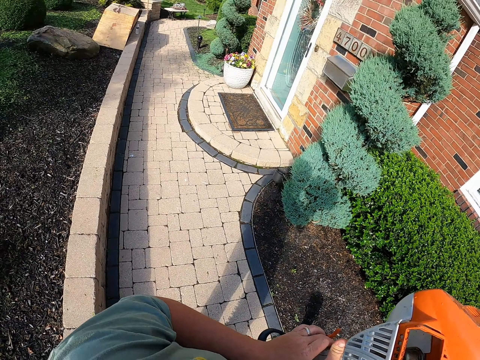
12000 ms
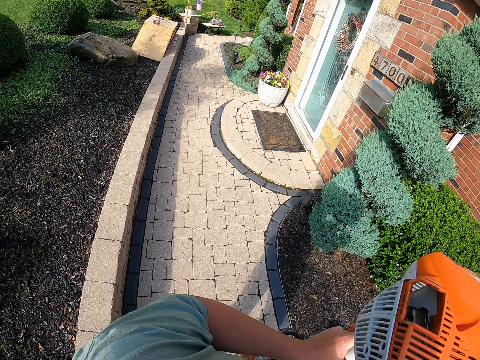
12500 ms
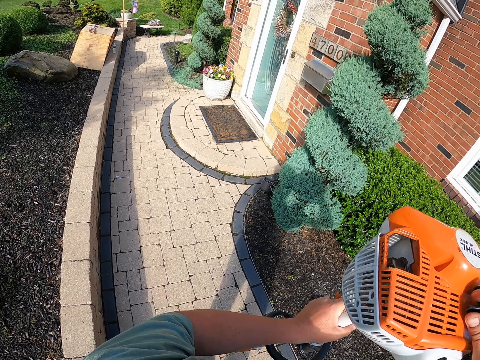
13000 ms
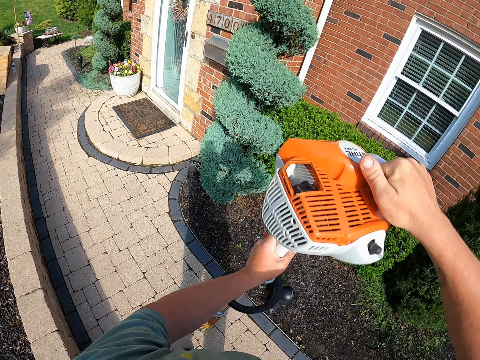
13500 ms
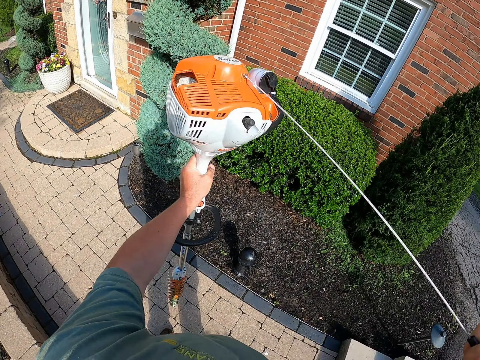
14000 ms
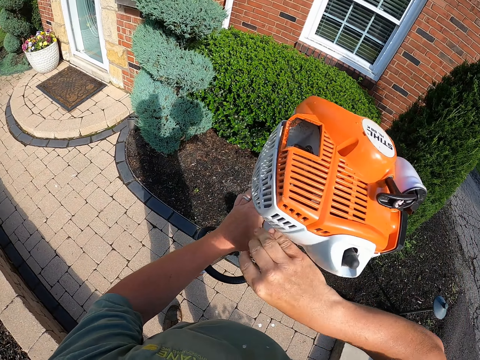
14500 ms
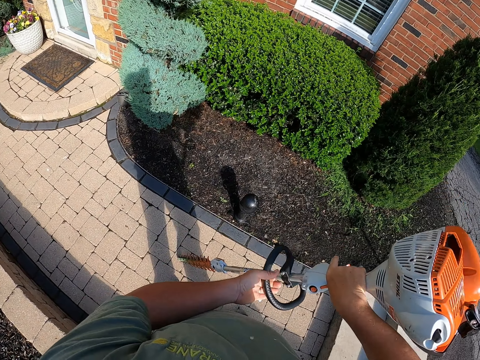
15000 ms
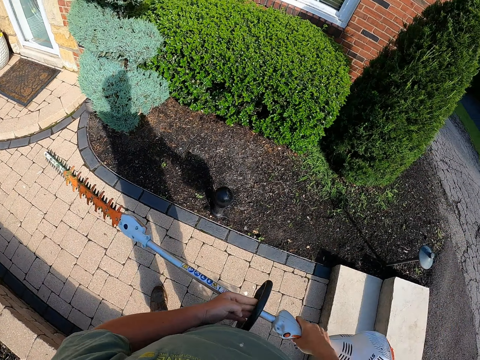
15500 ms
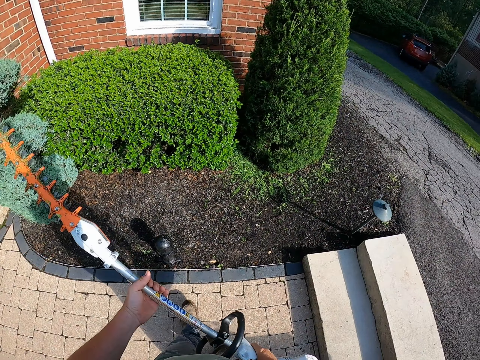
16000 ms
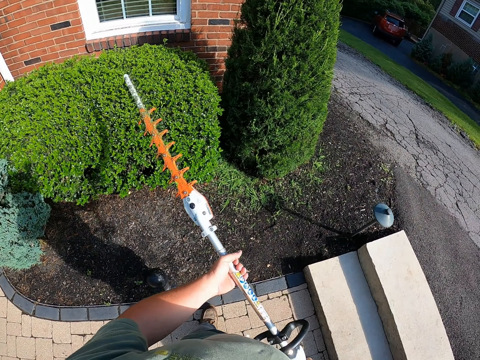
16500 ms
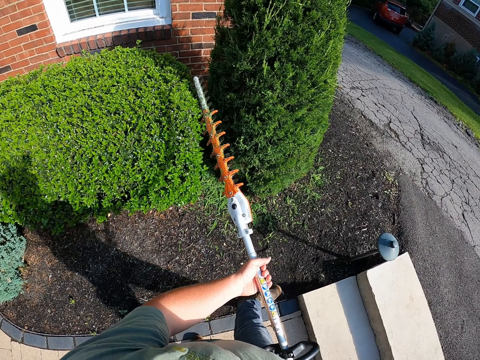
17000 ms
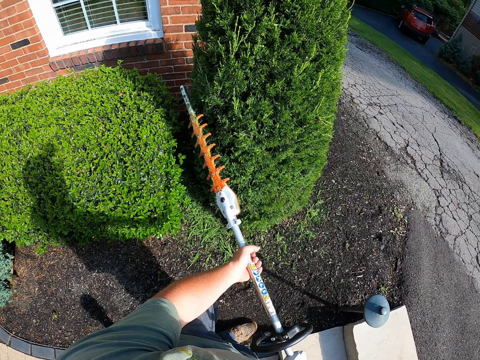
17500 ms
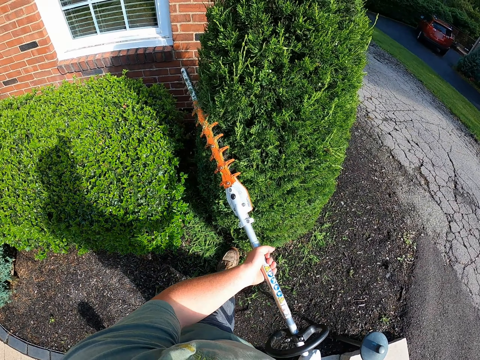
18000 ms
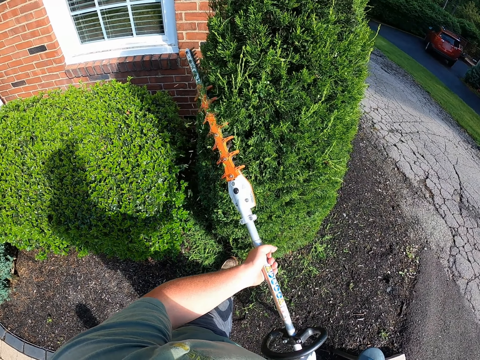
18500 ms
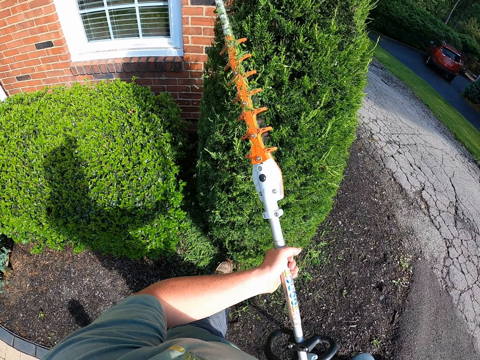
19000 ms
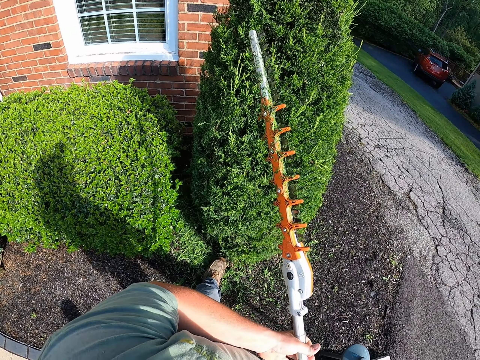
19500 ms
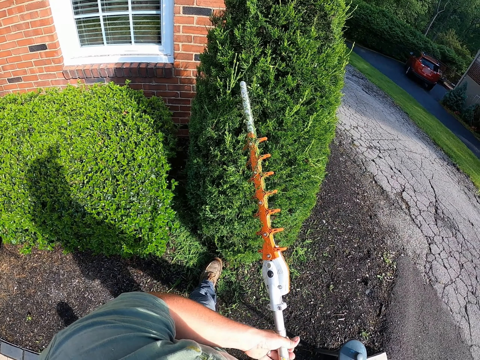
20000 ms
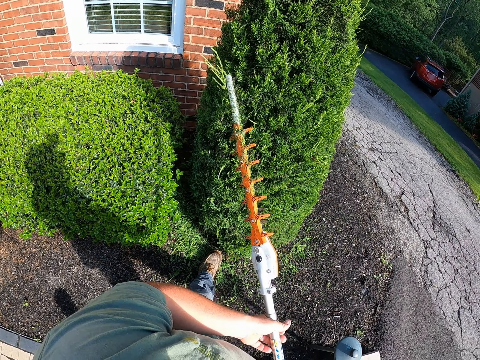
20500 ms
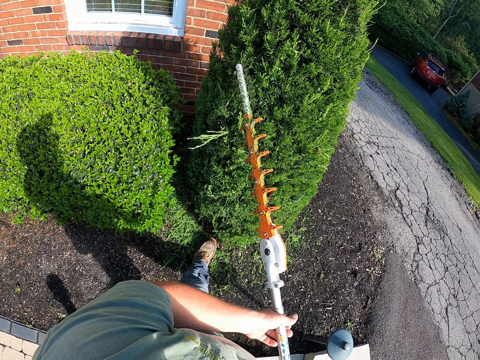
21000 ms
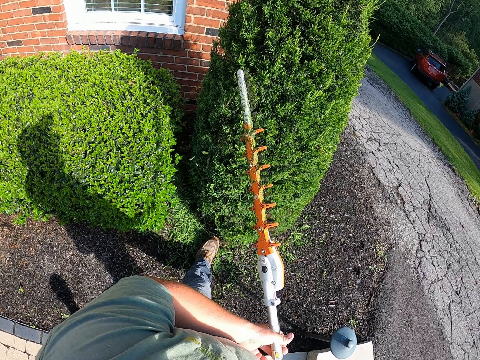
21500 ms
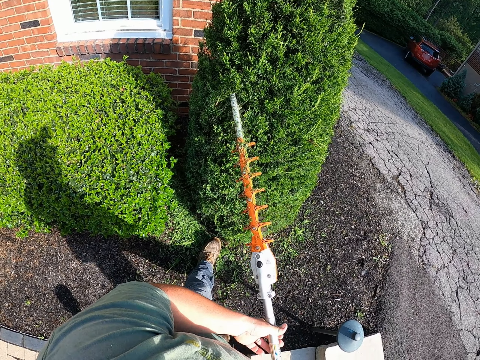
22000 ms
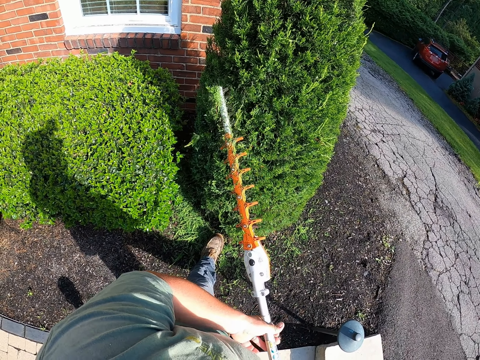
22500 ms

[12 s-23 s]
The camera wearer turns on the hedge trimmer. They trim the shrub with the hedge trimmer.

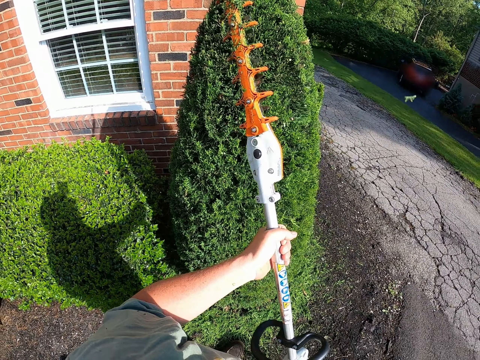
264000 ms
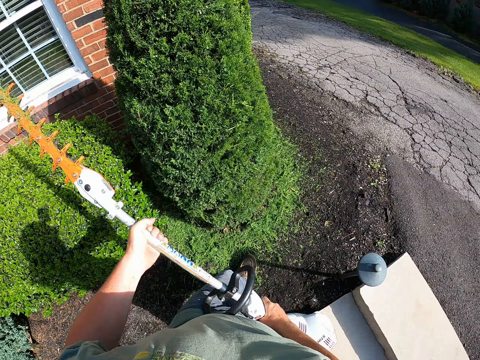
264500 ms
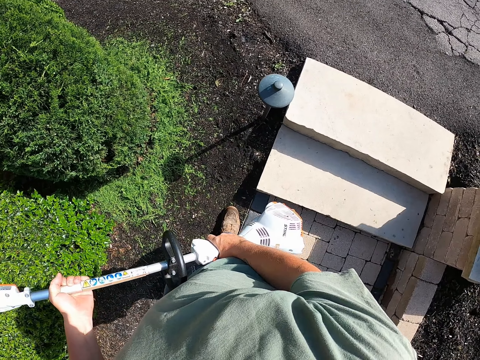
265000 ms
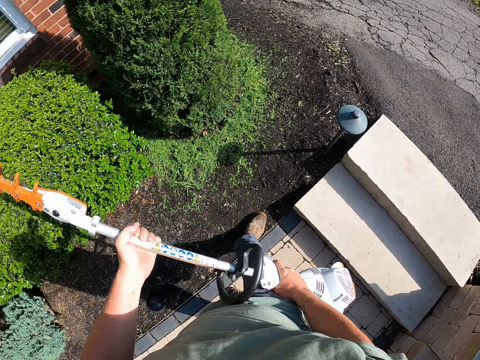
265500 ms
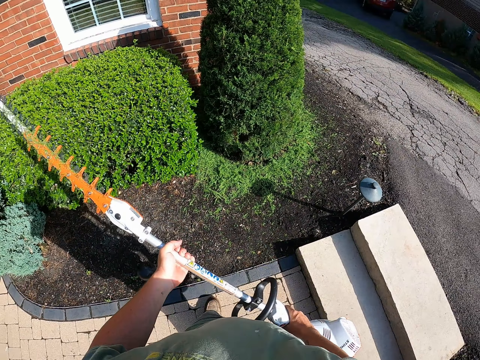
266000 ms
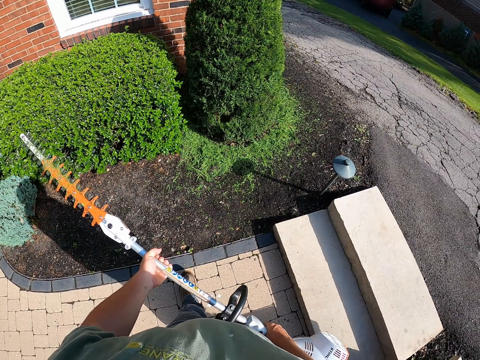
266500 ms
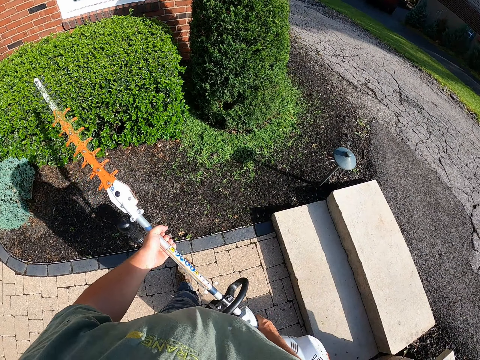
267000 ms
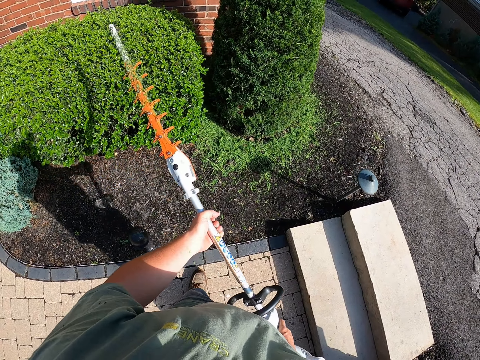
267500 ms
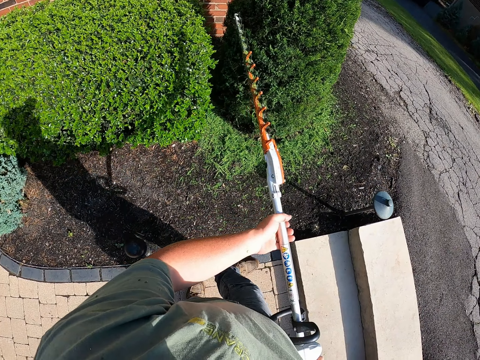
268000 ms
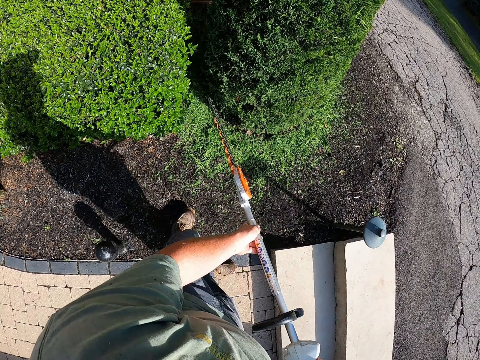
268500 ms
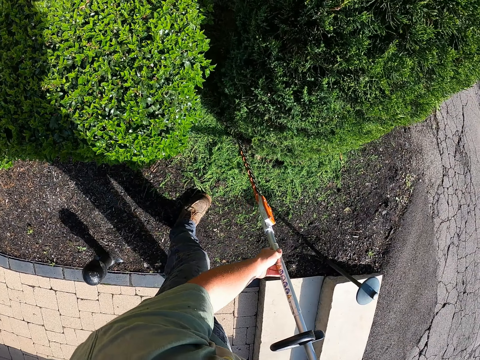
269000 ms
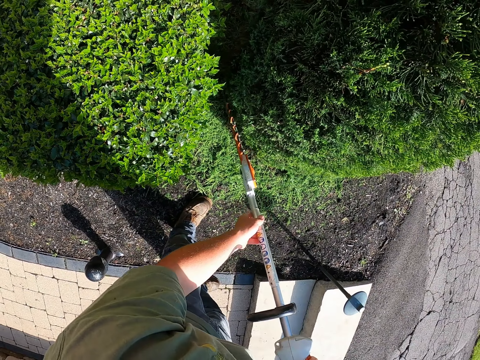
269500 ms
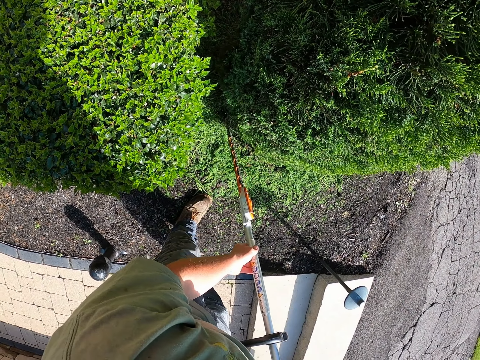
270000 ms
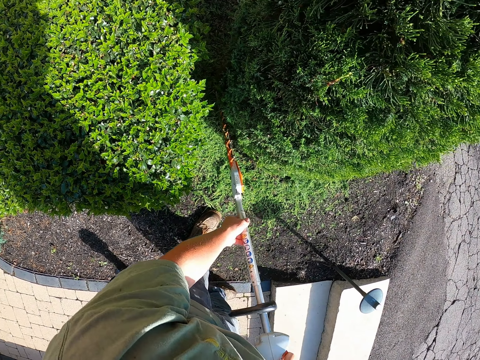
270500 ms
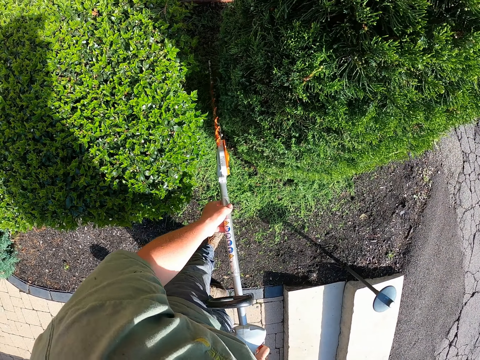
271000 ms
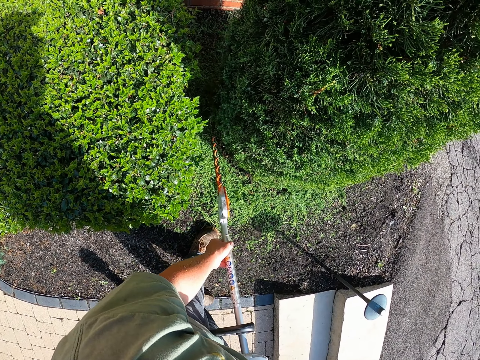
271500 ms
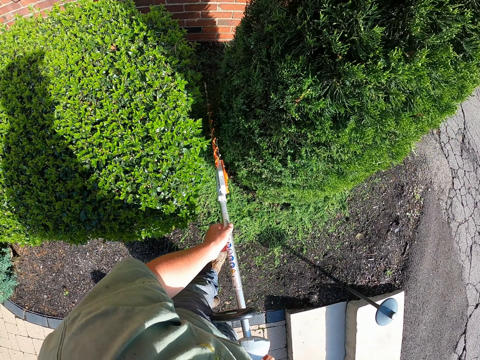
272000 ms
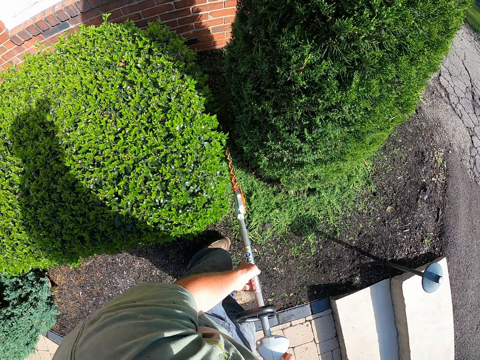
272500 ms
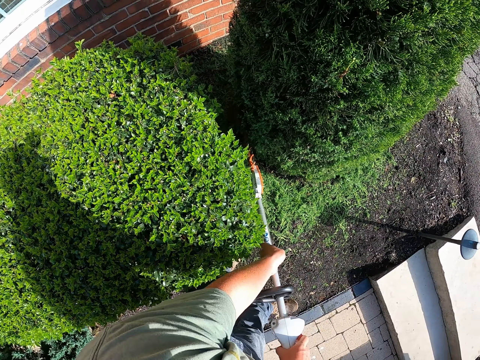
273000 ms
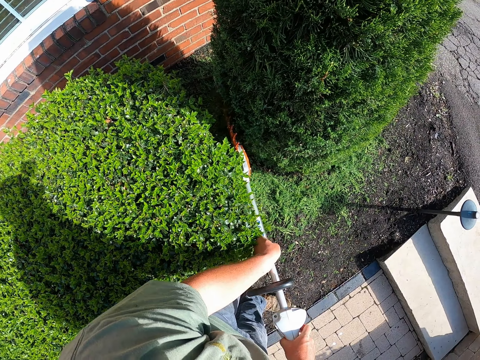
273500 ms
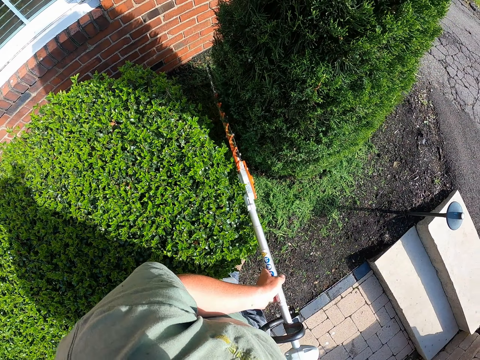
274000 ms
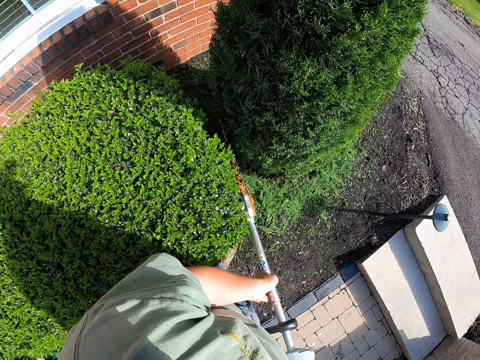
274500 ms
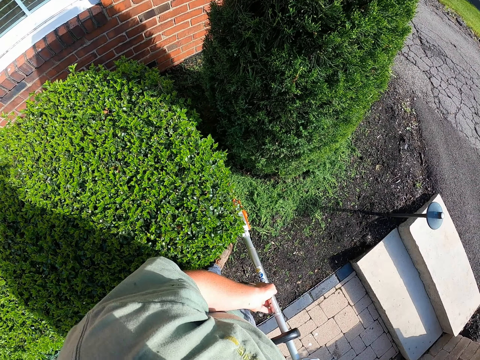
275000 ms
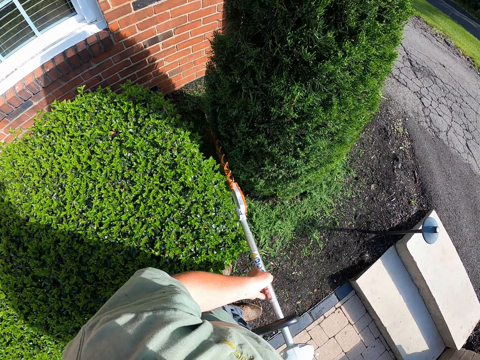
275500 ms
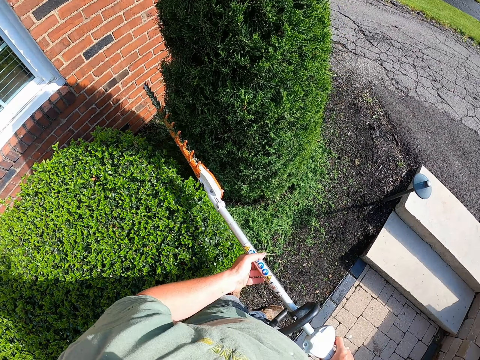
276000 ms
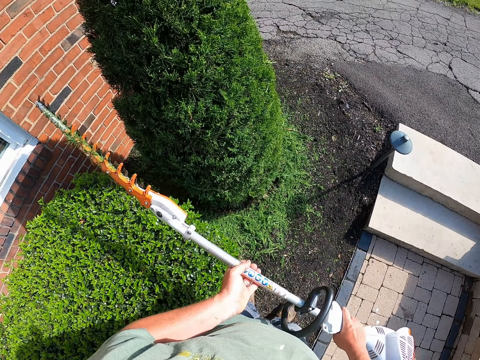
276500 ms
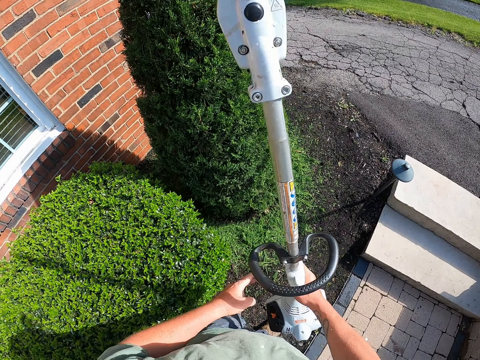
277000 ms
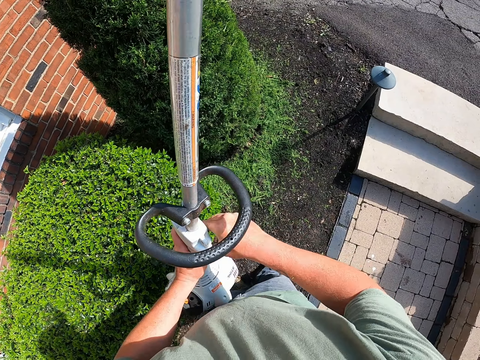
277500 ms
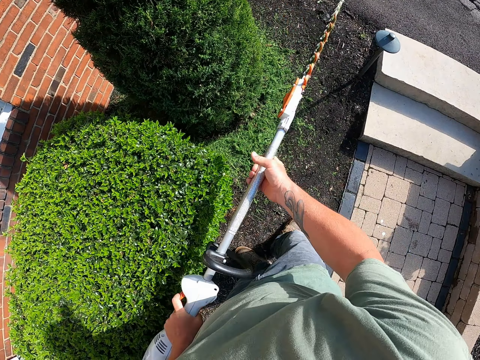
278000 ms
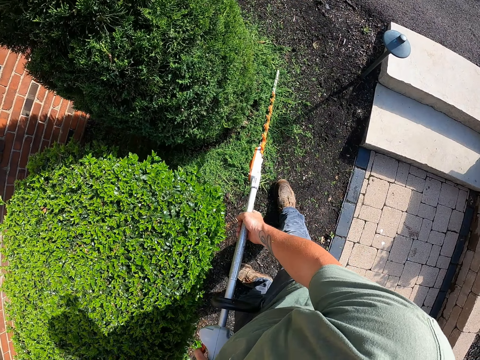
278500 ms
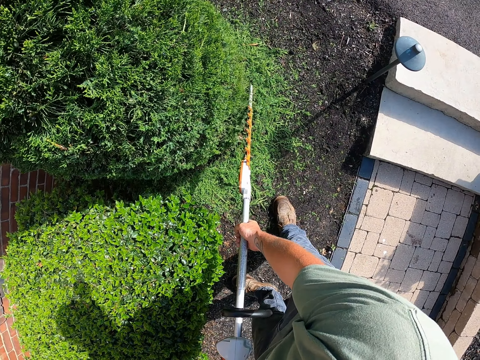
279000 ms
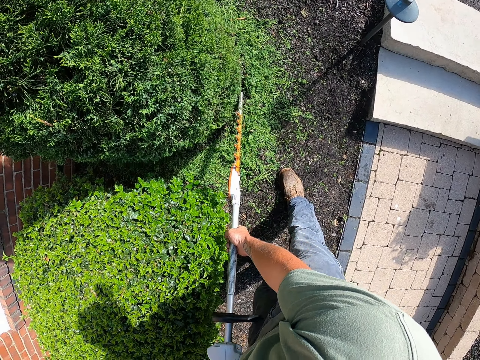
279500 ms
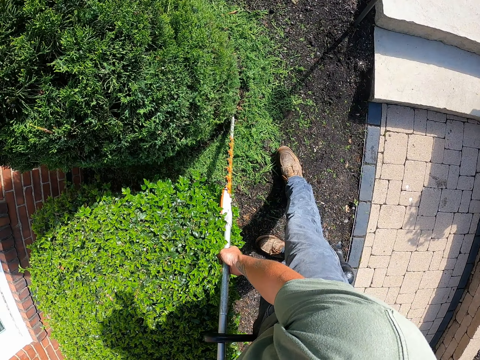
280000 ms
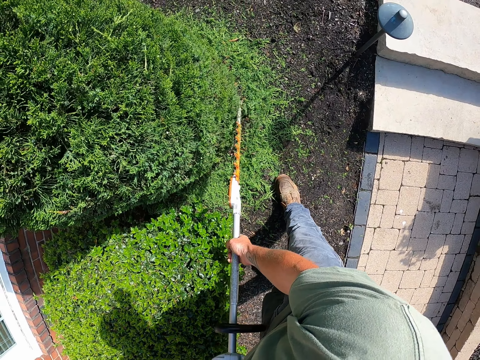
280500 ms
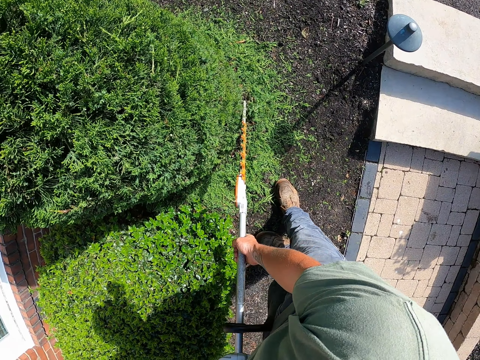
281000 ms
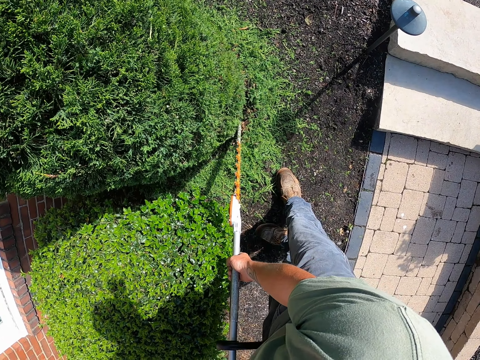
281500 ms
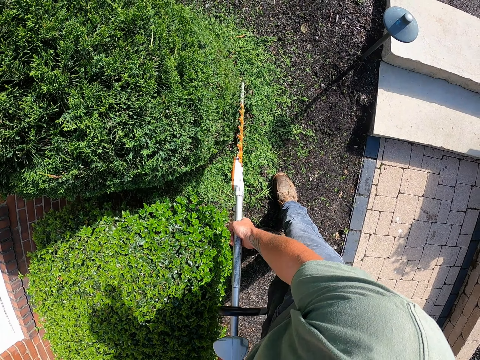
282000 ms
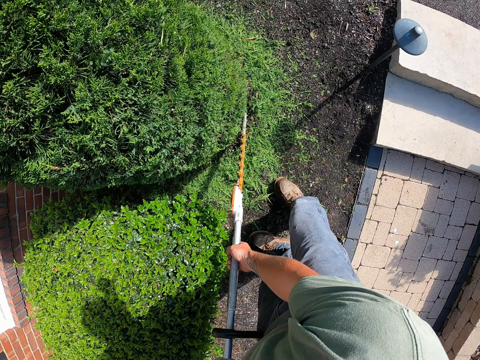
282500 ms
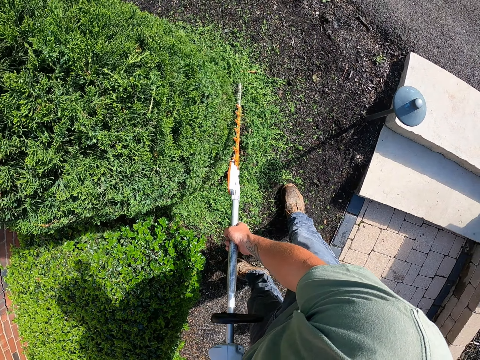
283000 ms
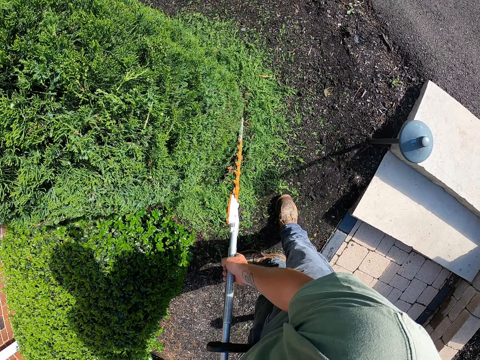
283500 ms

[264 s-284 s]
The camera wearer looks at a shrub. They trim the shrub with a hedge trimmer.
